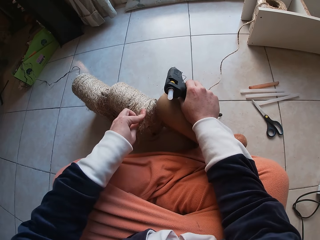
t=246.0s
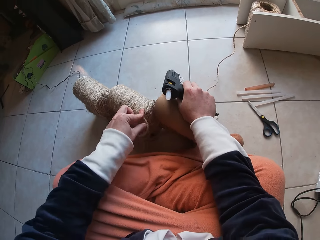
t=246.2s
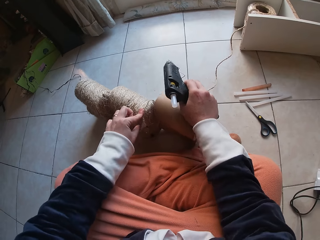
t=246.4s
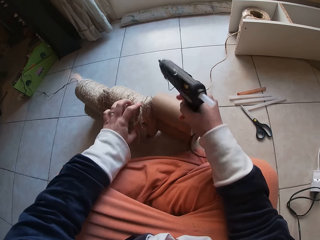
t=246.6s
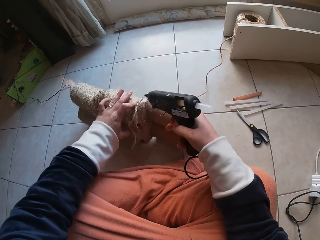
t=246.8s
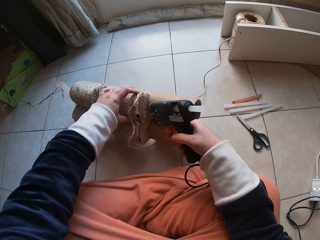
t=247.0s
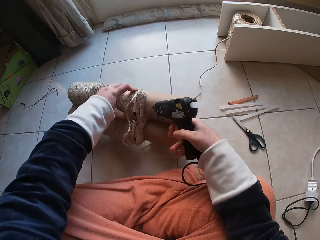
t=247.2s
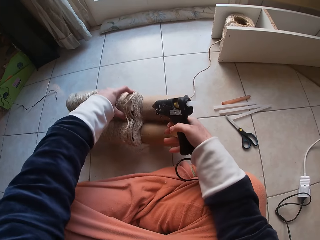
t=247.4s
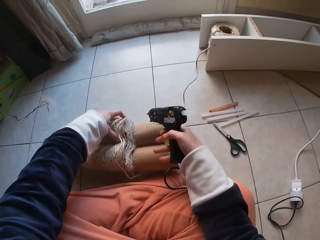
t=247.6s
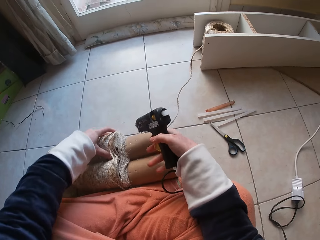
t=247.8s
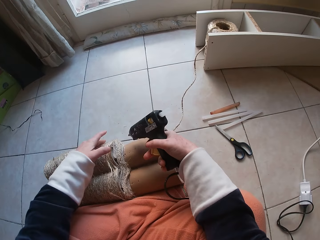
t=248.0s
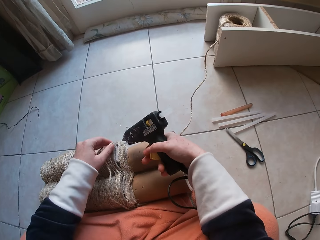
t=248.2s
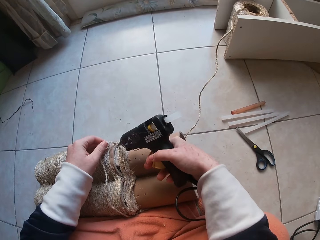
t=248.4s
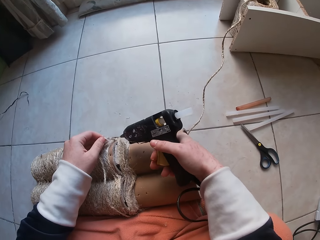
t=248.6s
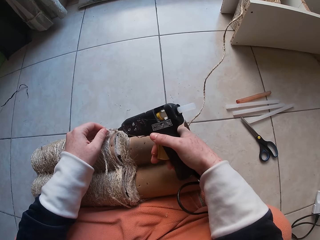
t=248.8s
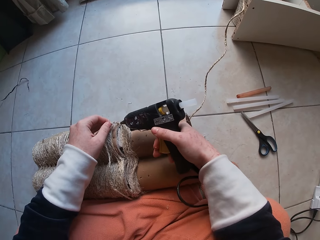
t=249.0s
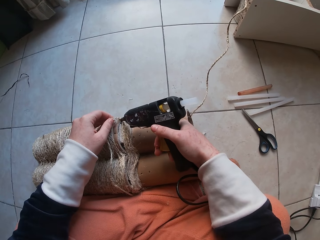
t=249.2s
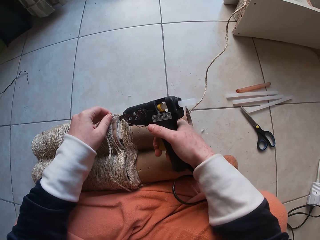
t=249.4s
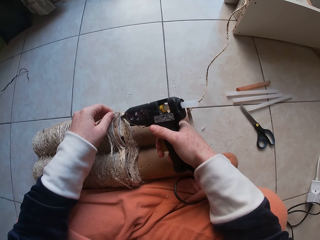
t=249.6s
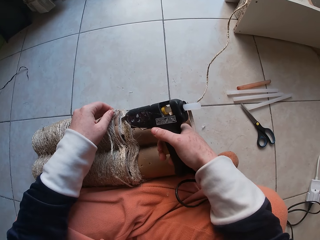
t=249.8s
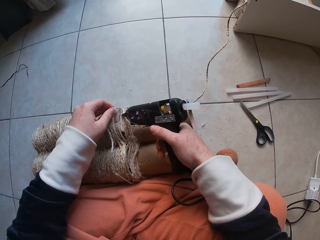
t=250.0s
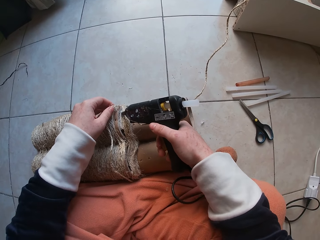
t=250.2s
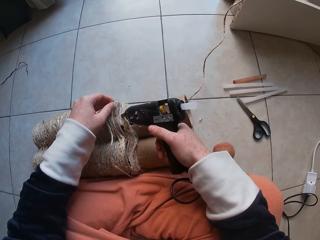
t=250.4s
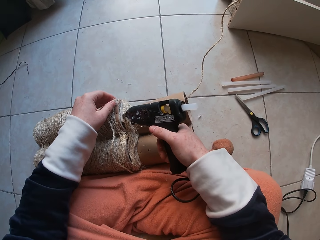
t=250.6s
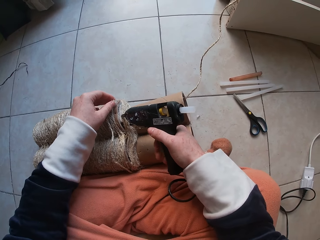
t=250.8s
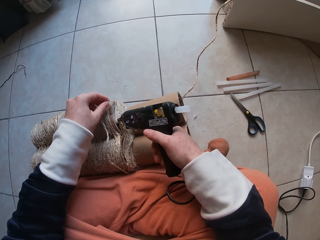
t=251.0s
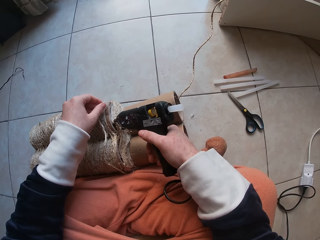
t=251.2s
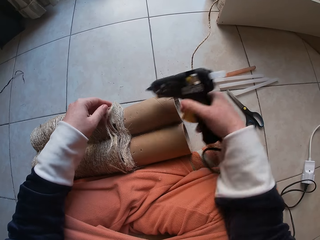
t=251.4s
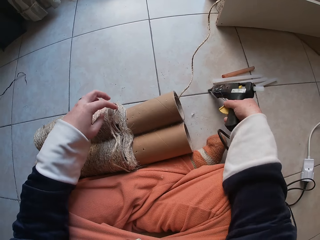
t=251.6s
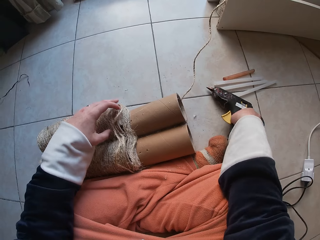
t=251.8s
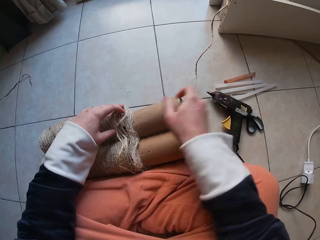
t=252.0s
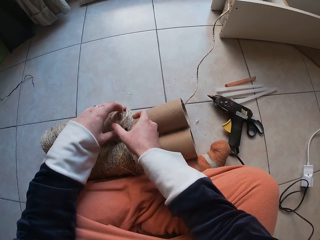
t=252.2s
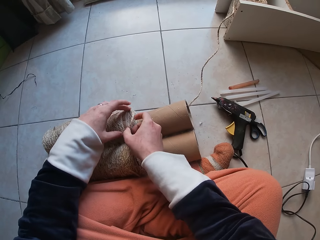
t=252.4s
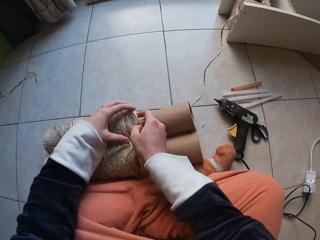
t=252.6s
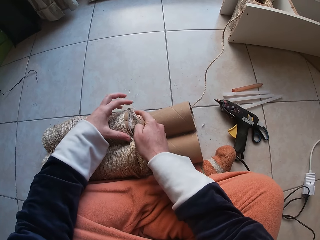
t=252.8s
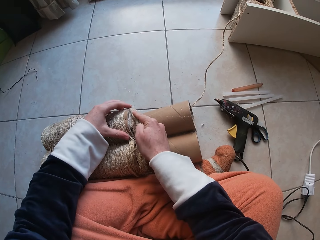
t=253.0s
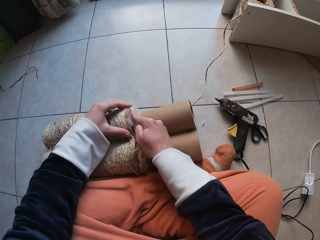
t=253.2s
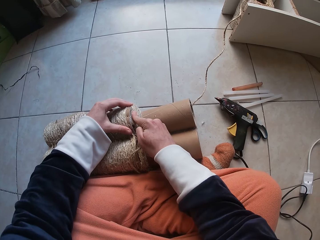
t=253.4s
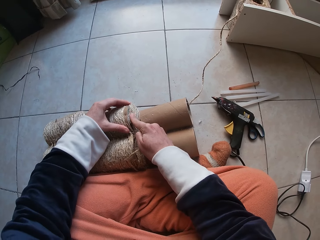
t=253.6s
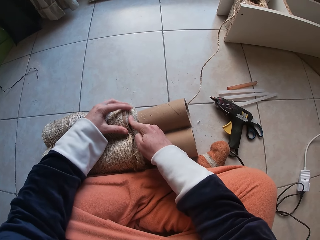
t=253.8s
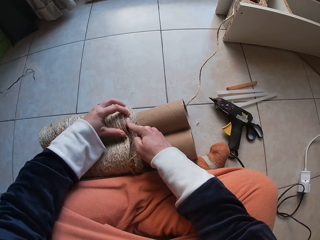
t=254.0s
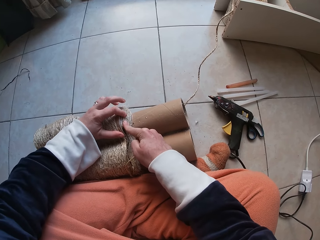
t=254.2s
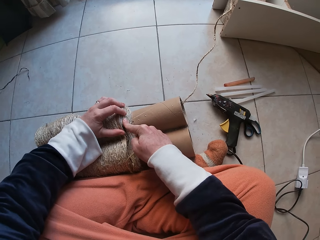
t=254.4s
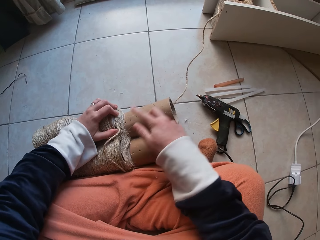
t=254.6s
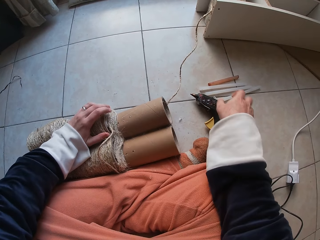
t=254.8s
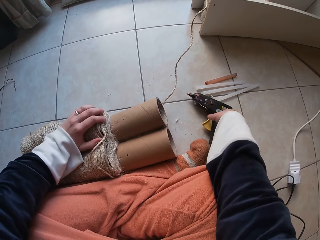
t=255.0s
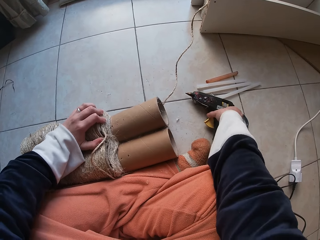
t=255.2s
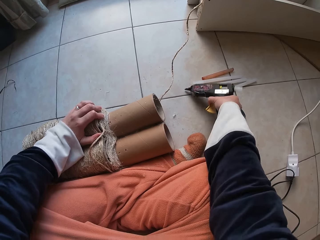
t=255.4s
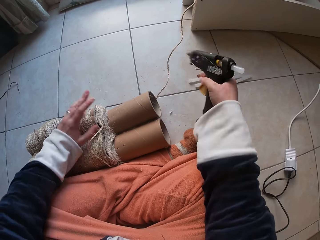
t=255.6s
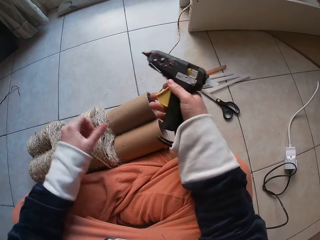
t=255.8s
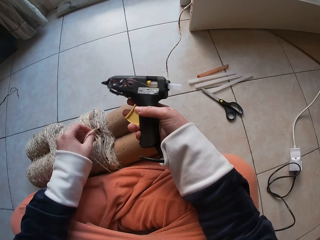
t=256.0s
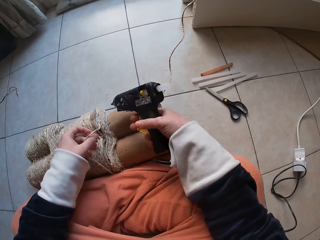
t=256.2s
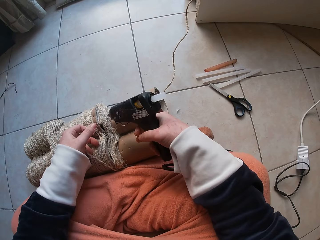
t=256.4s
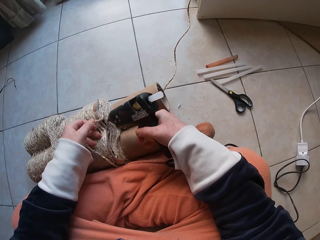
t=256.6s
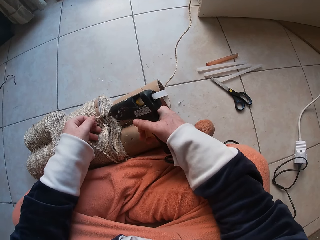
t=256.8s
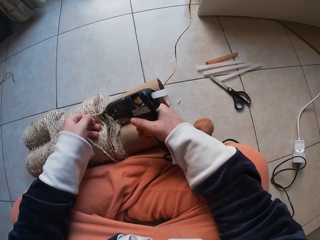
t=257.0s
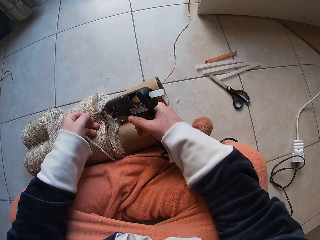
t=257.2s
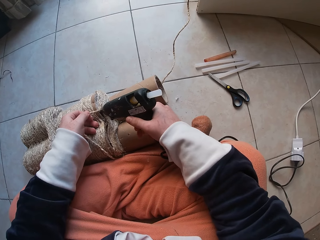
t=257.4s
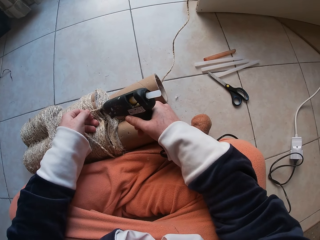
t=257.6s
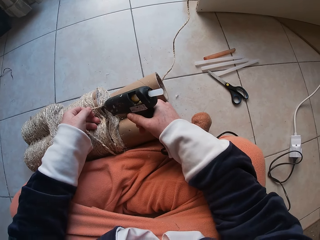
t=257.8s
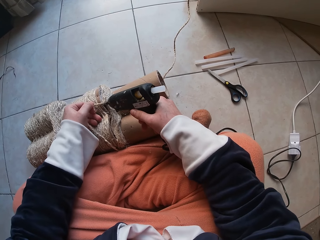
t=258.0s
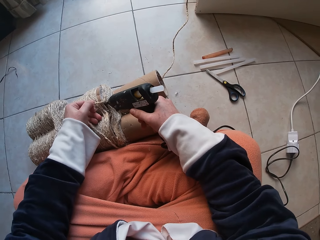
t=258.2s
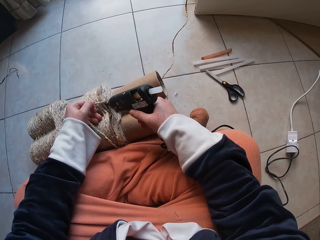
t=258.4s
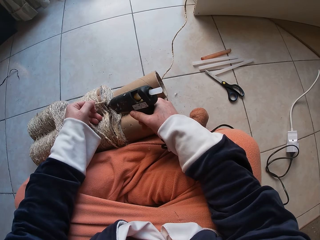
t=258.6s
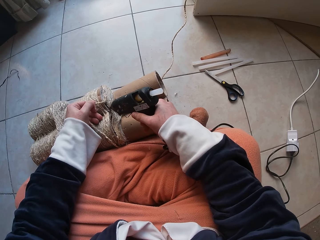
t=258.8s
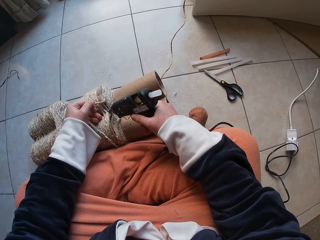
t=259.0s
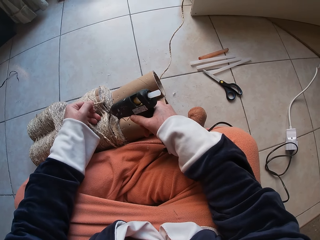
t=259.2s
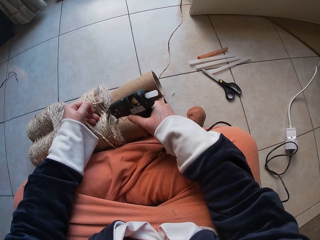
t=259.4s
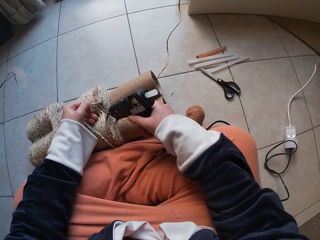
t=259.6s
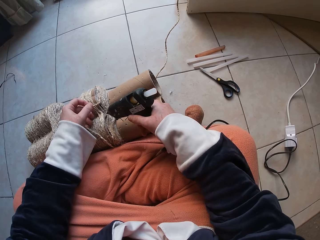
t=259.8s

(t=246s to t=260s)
The camera wearer turns something. She holds the thread. She applies glue on the cardboard tube on the floor with the glue gun in her right hand. She drops the glue gun in her right hand on the floor. She holds the thread. She attaches the thread in her left hand on the cardboard tube on the floor with her right hand. She picks up the glue gun on the floor with her right hand. She holds the thread. She applies glue on the cardboard tube on the floor with the glue gun in her right hand.

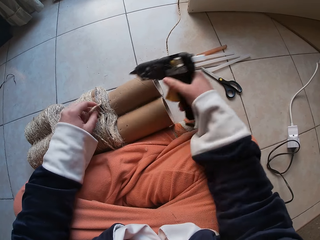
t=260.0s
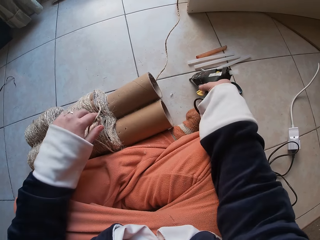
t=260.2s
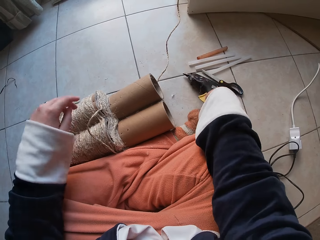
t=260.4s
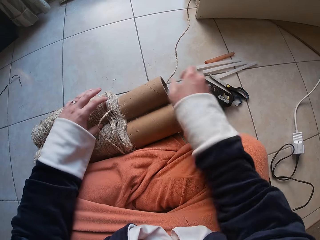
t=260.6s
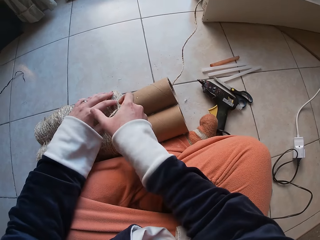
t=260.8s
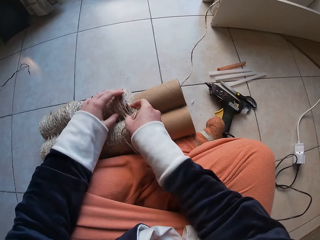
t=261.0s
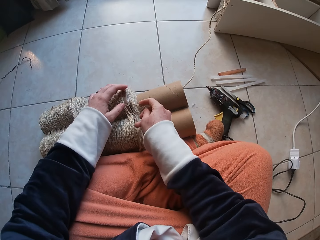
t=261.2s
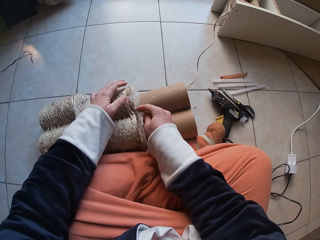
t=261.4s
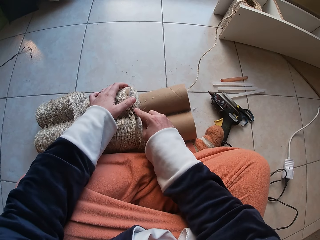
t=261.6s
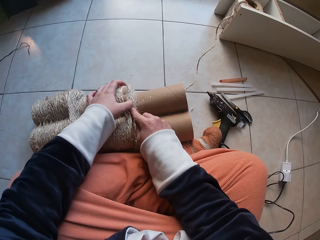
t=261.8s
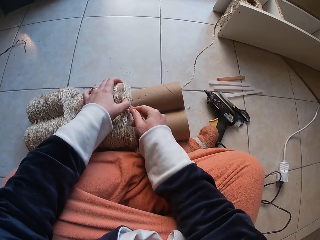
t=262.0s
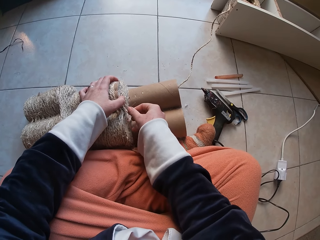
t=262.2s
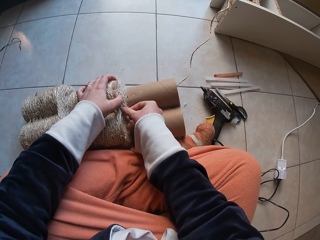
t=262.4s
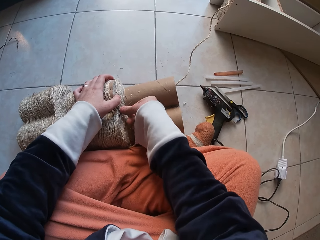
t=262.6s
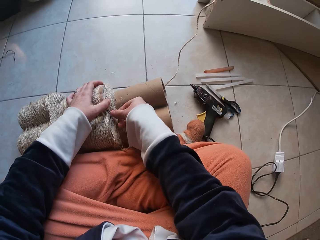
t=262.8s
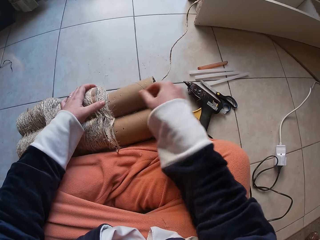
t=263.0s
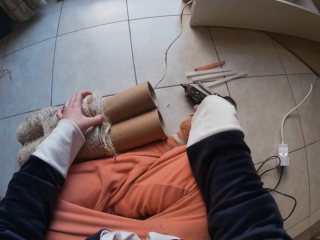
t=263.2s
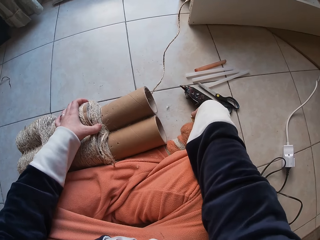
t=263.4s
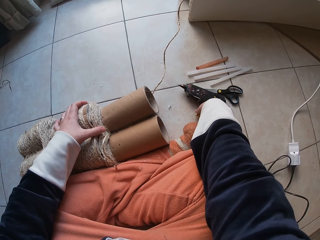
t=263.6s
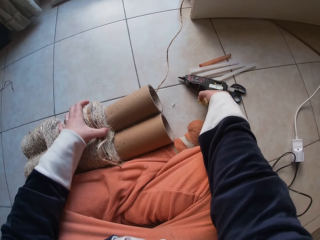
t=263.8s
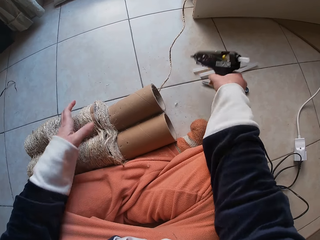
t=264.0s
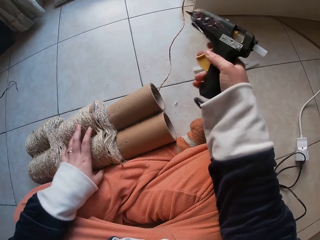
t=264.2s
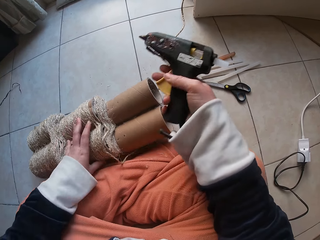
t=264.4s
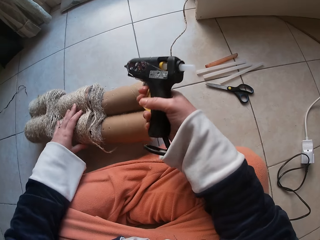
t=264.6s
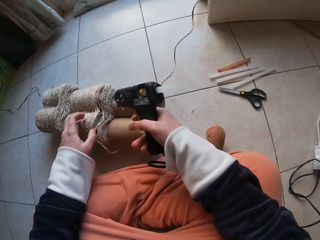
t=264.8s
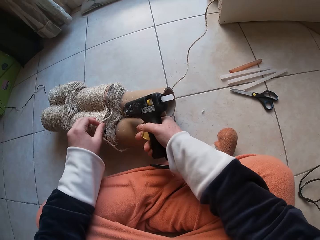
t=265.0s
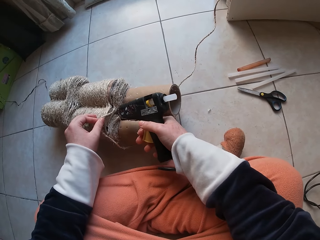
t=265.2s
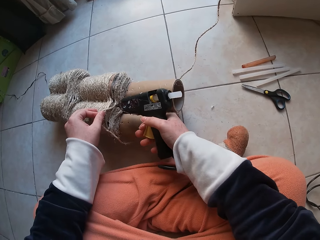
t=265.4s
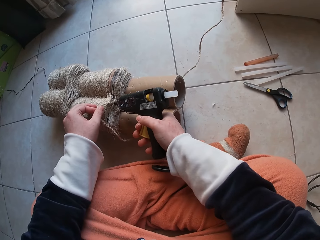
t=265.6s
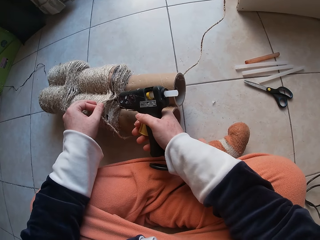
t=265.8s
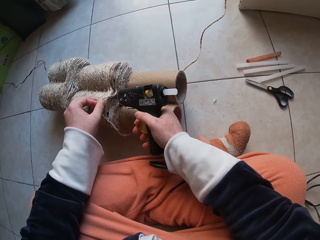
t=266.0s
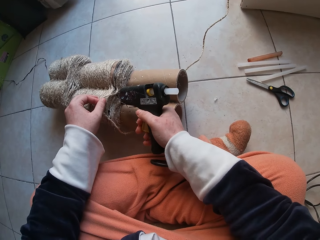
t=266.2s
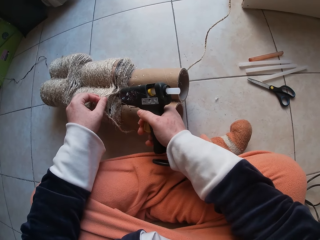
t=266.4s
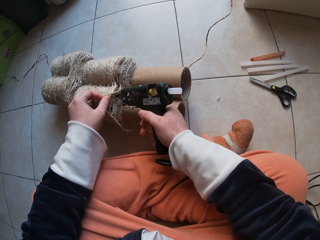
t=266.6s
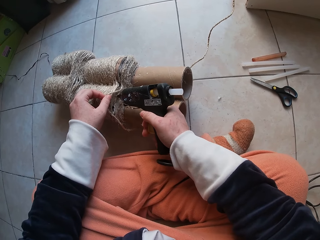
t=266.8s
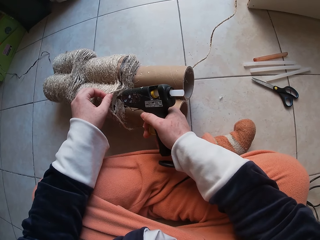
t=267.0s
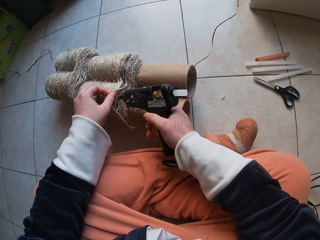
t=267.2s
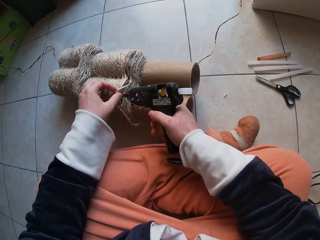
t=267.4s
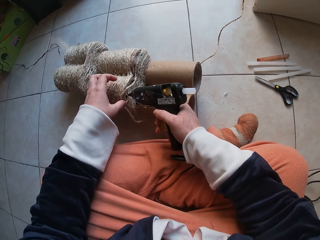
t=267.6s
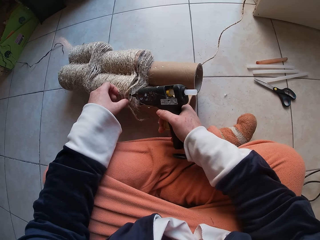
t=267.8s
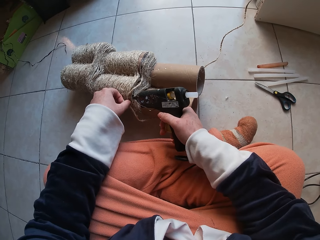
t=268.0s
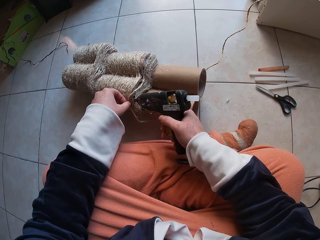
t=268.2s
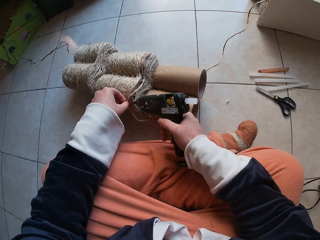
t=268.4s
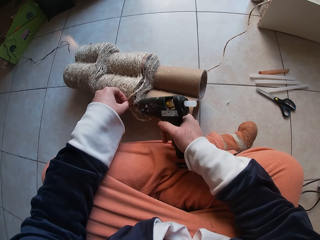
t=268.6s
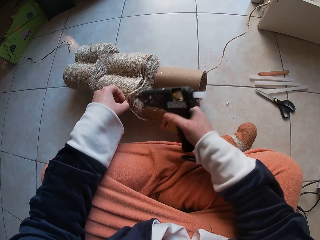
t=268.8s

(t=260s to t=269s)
The camera wearer drops the glue gun in her right hand on the floor. She holds the thread. She attaches the thread in her left hand on the cardboard tube on the floor with her right hand. She picks up the glue gun on the floor with her right hand. She moves something. She holds the thread with the left hand. She applies glue on the cardboard tube on the floor with the glue gun in her right hand.
